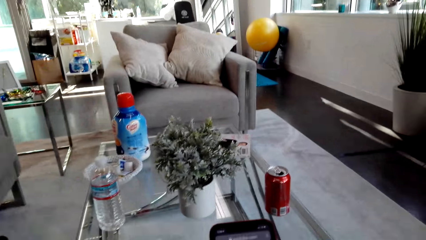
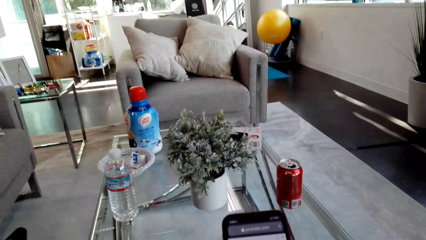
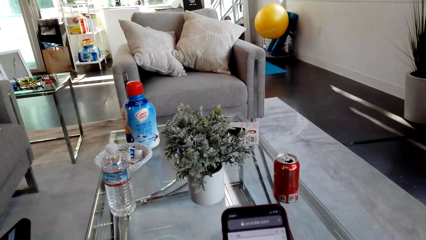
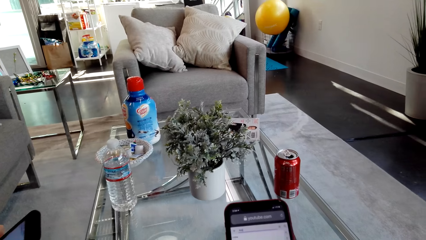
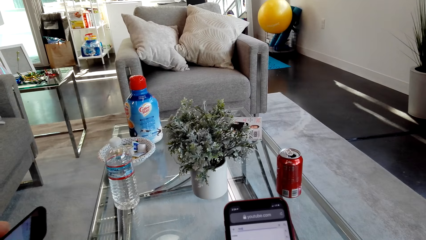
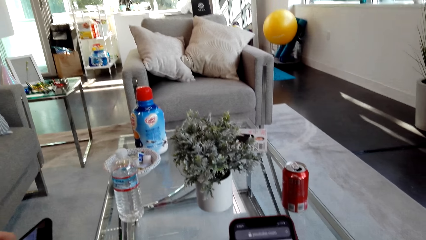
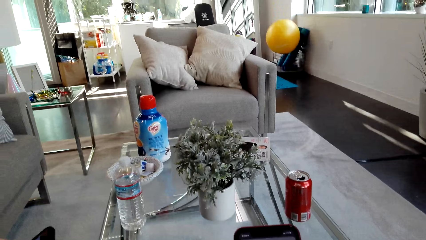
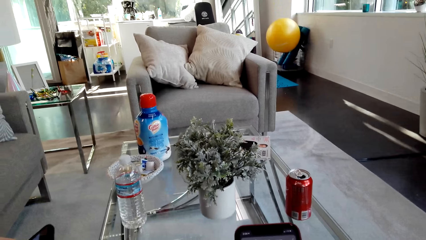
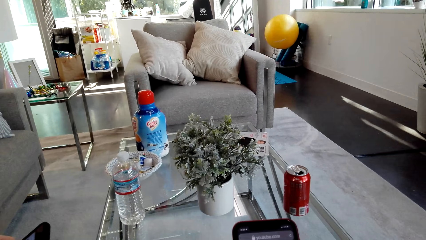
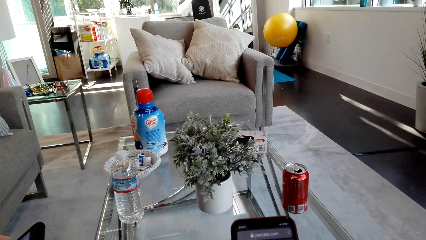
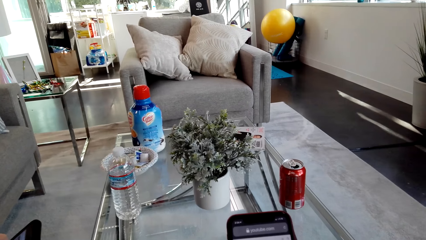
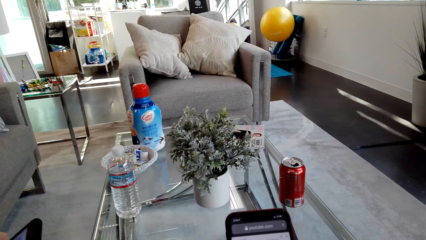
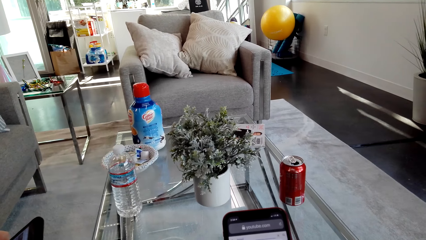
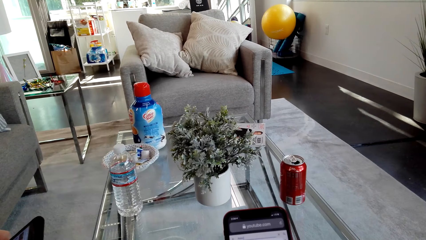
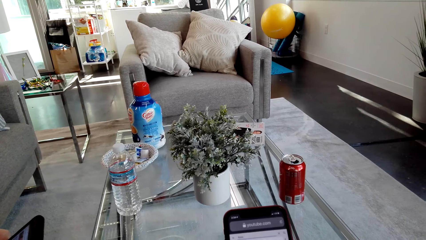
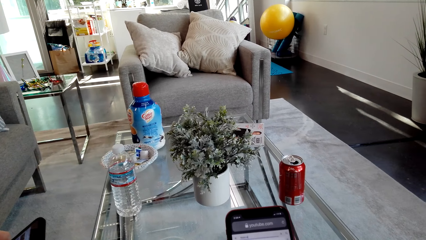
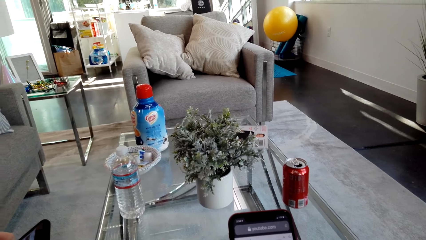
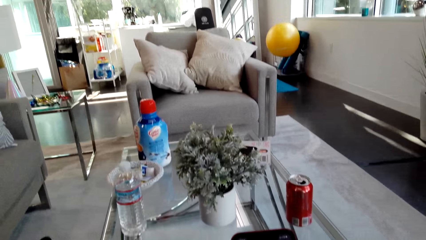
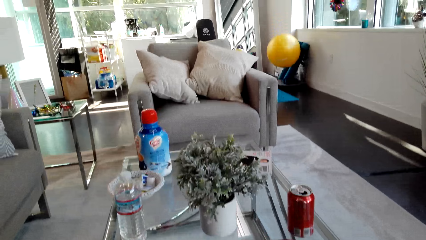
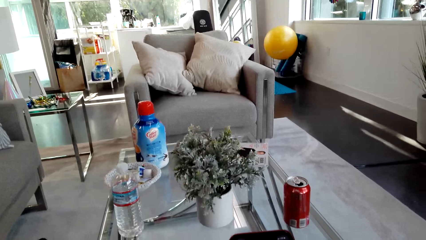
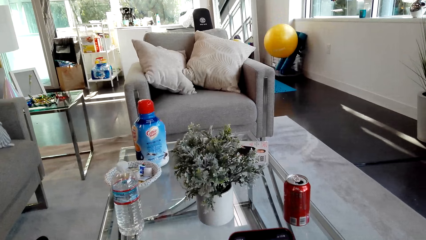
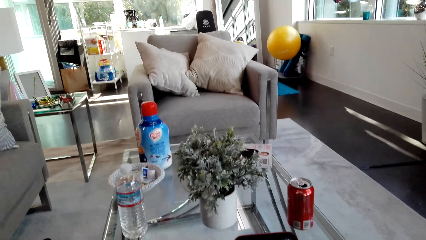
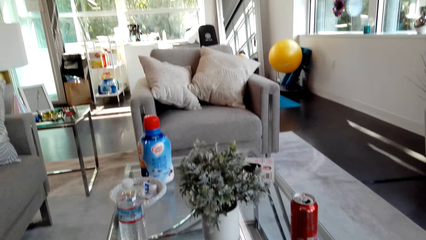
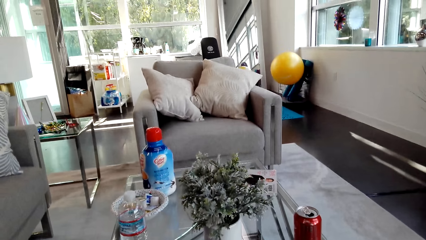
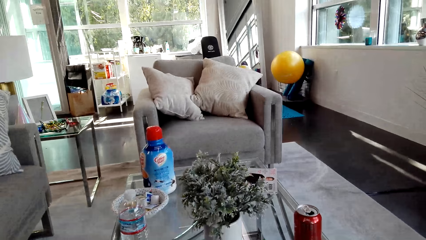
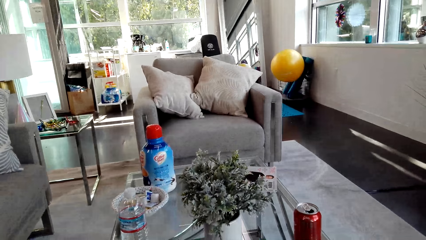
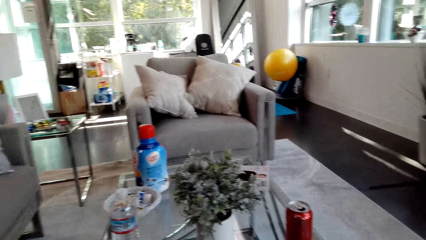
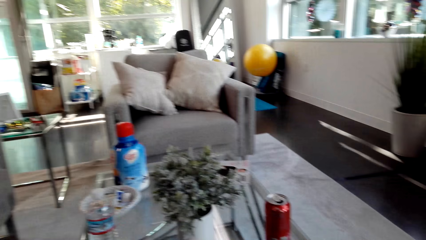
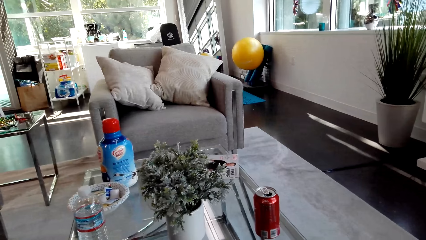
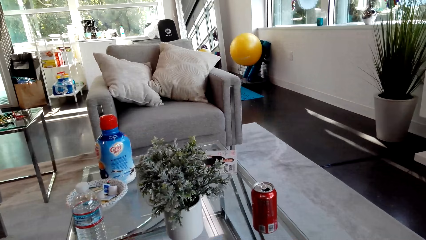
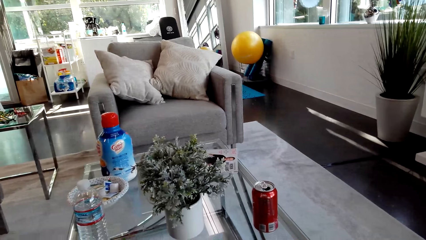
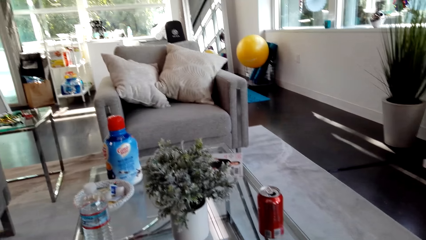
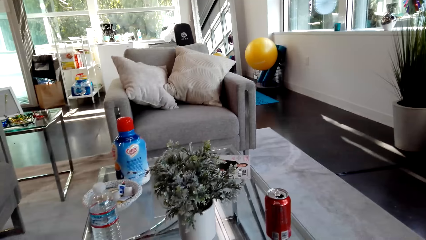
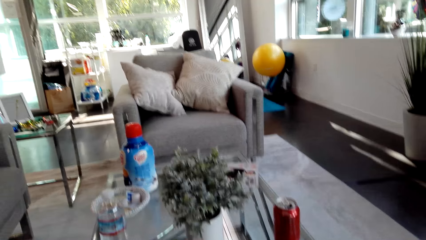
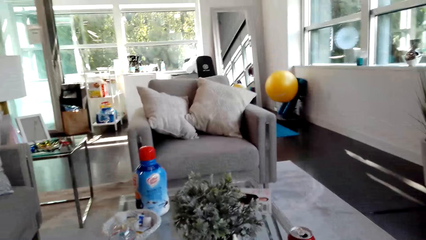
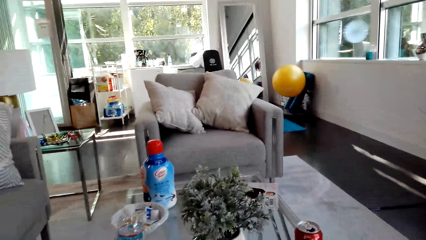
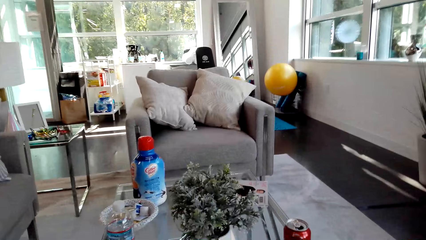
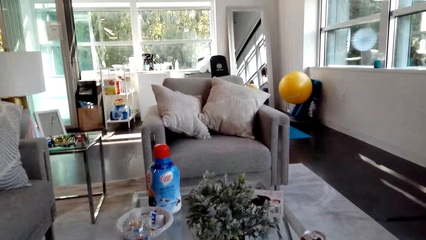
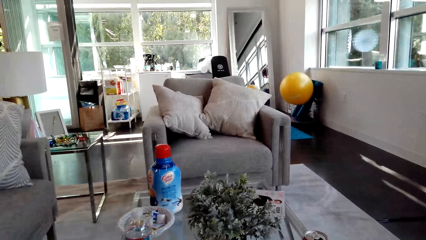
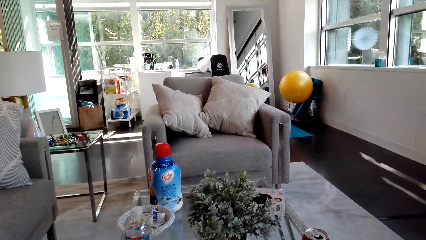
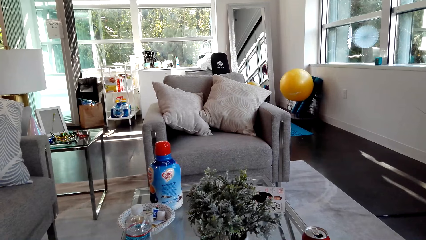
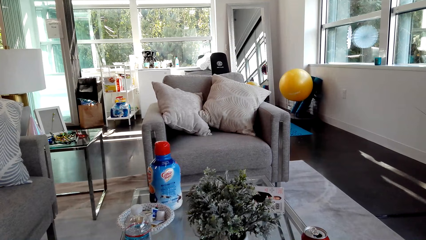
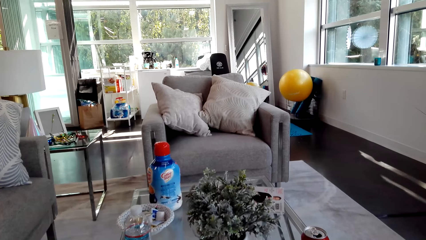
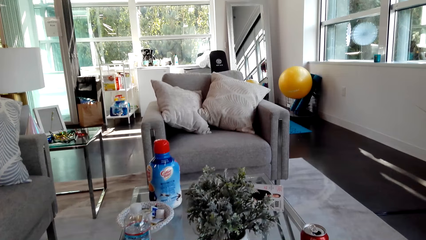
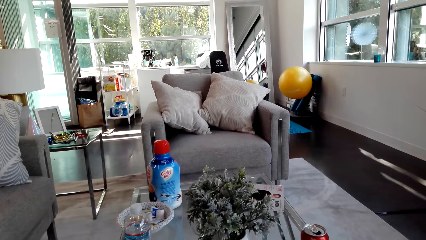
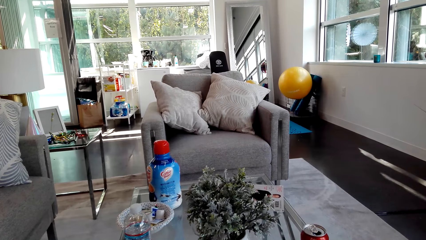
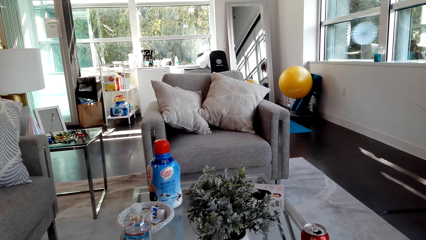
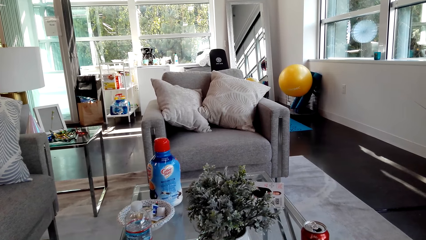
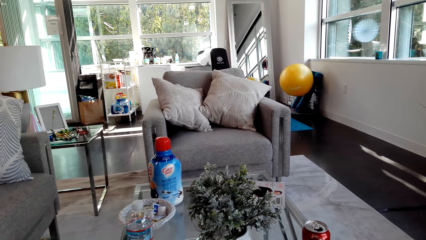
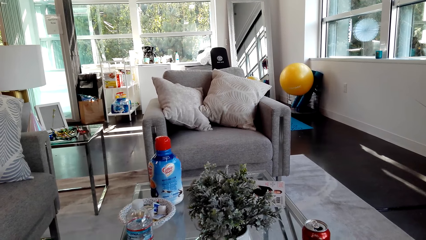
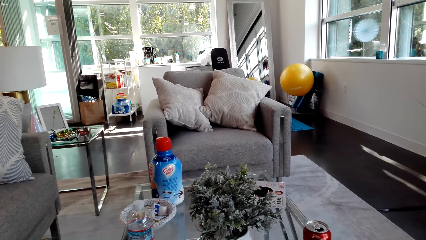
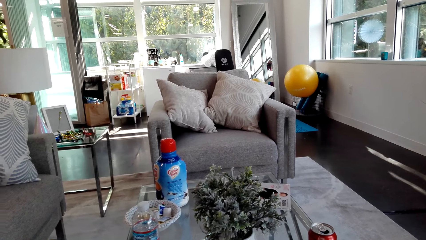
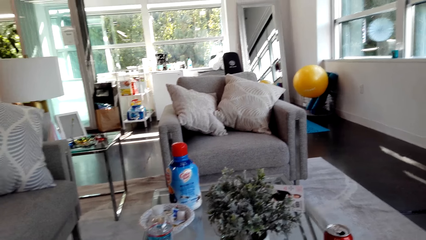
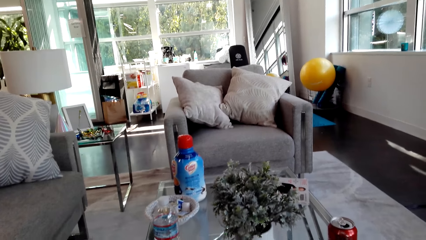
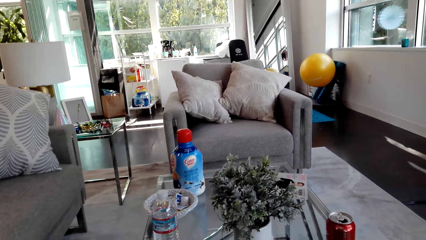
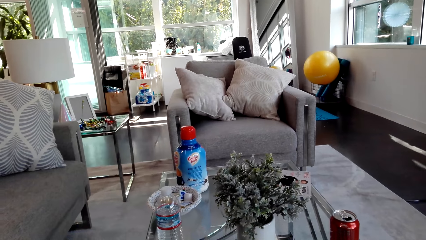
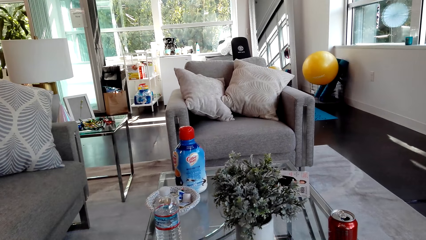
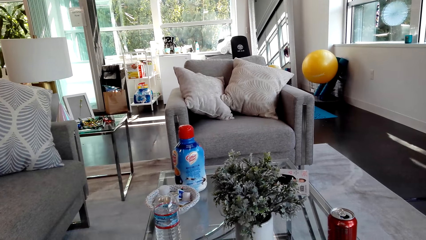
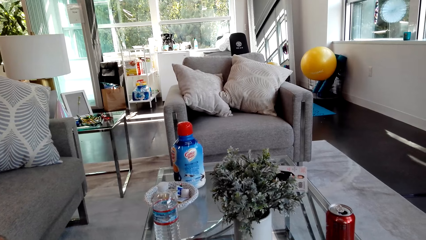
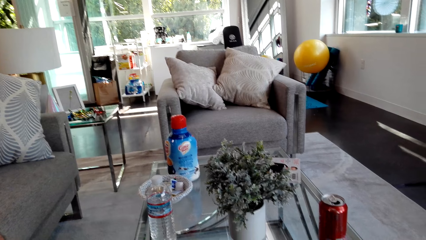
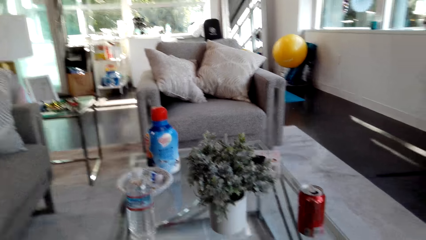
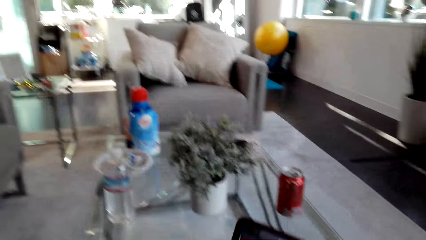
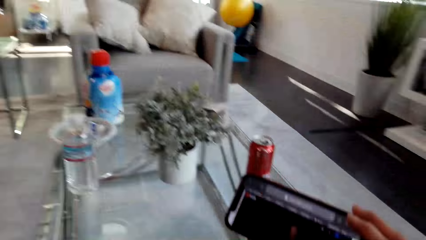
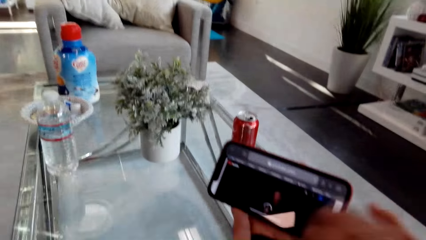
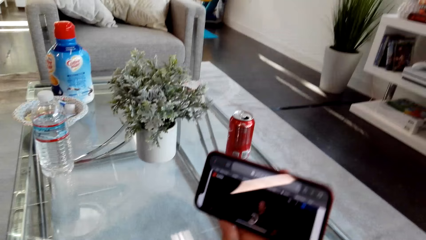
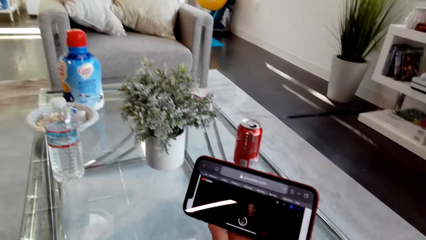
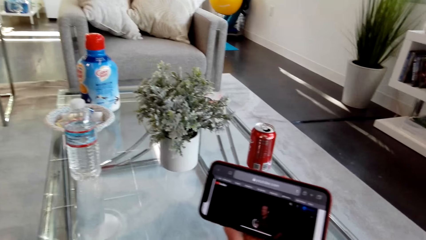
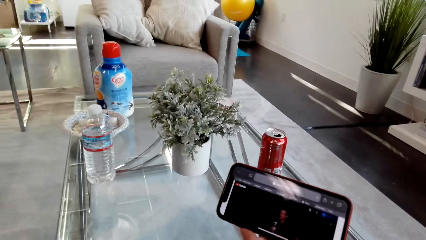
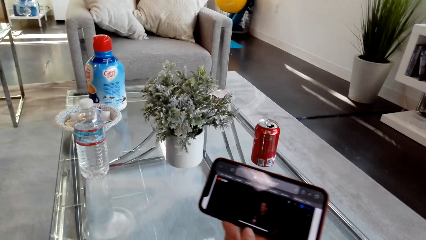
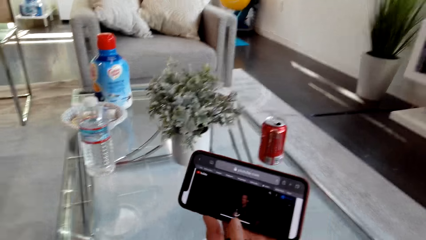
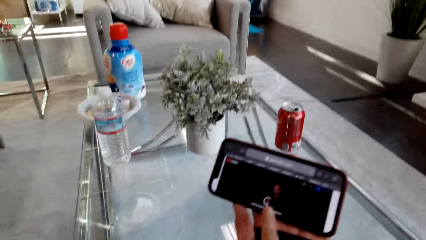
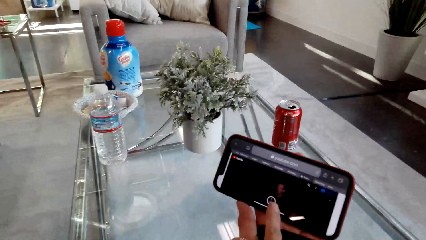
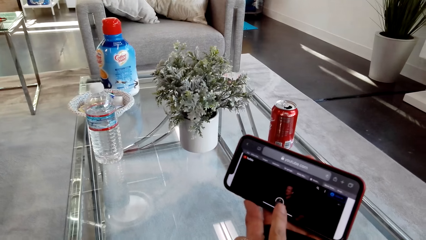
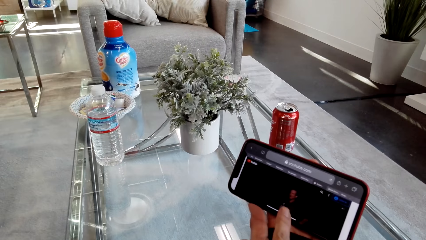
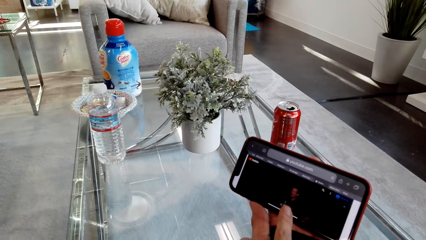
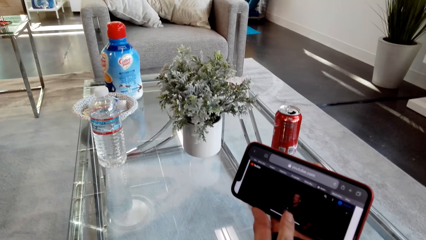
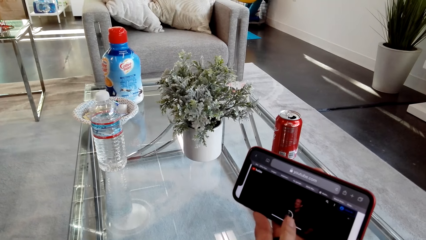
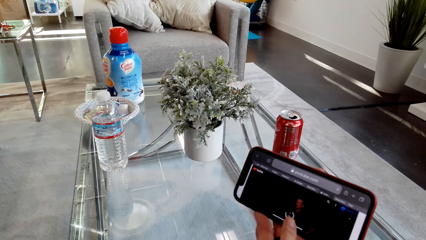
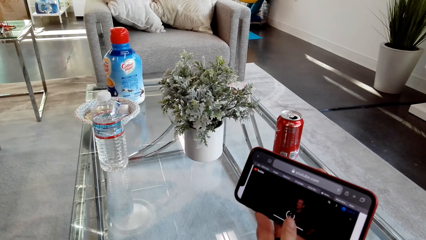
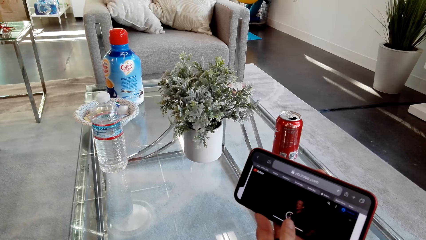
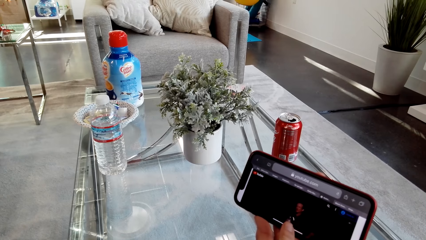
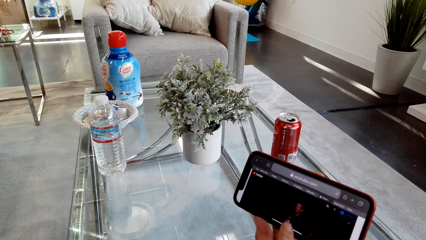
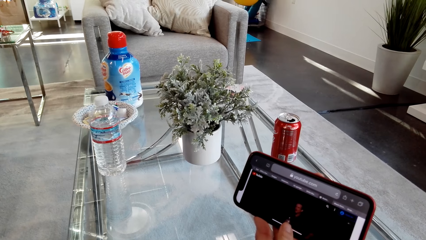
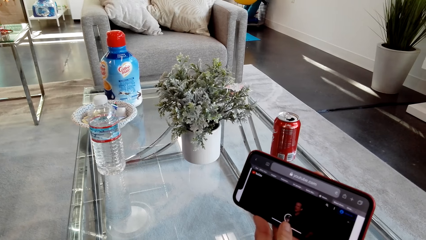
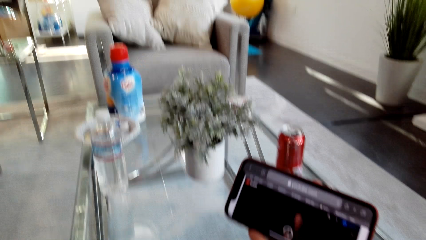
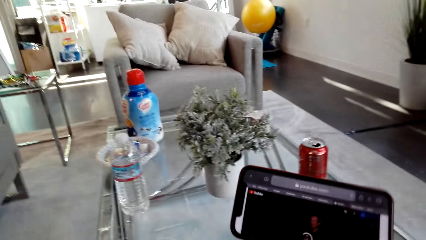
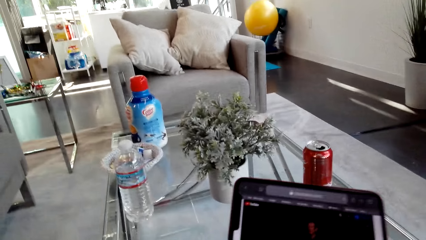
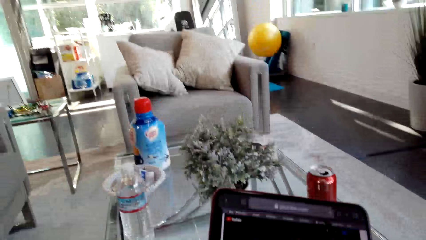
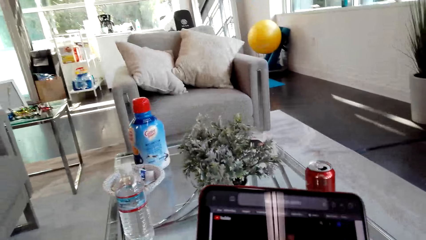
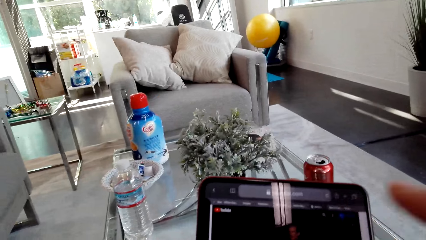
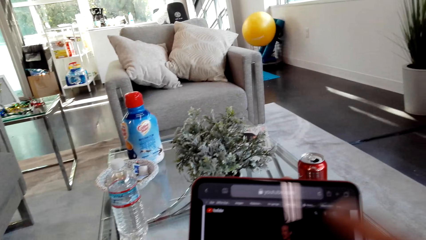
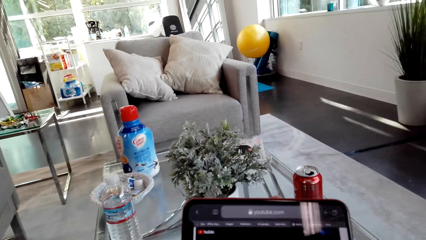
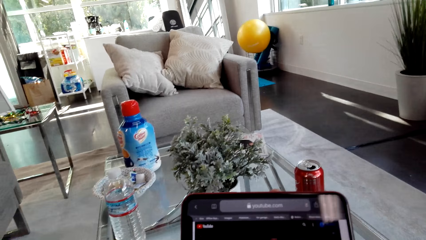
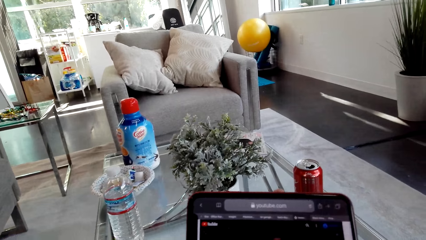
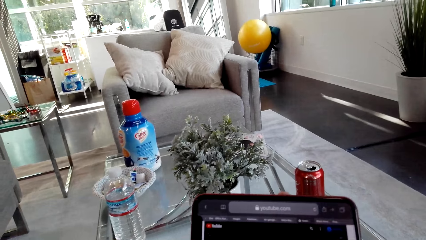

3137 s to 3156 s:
The camera wearer looks around. They stare at the phone. They use the phone.
